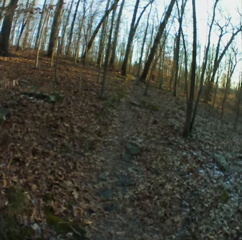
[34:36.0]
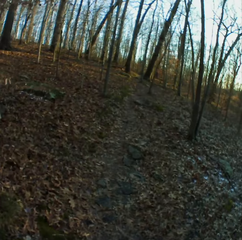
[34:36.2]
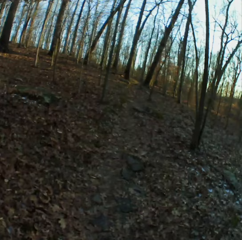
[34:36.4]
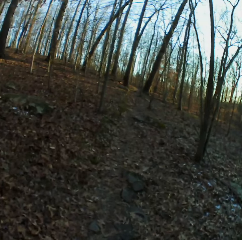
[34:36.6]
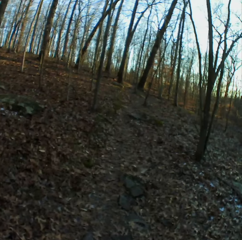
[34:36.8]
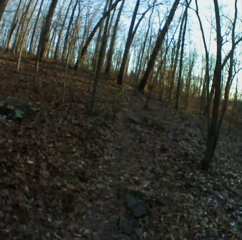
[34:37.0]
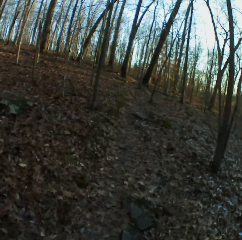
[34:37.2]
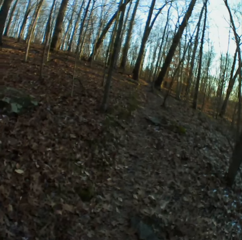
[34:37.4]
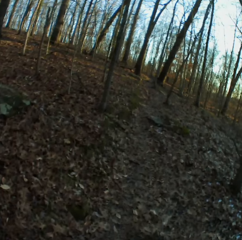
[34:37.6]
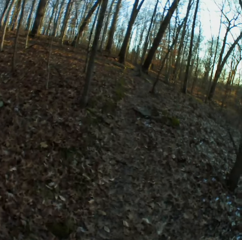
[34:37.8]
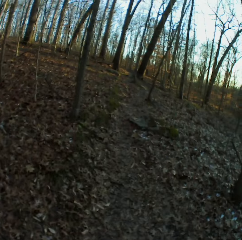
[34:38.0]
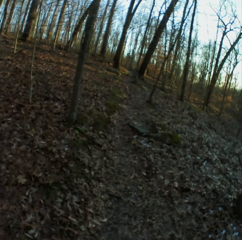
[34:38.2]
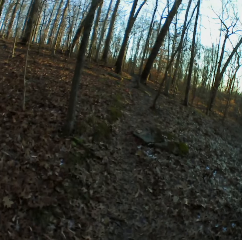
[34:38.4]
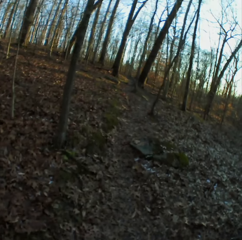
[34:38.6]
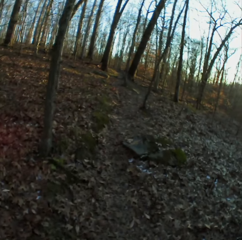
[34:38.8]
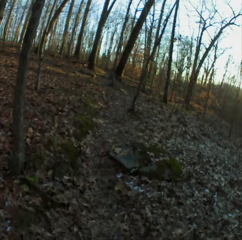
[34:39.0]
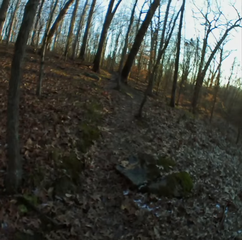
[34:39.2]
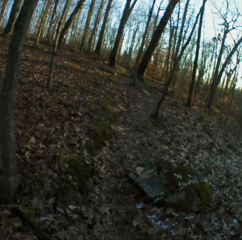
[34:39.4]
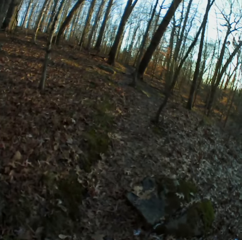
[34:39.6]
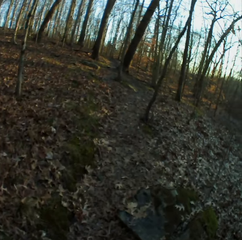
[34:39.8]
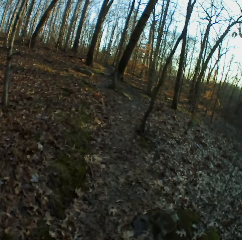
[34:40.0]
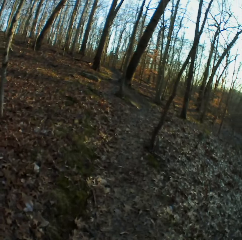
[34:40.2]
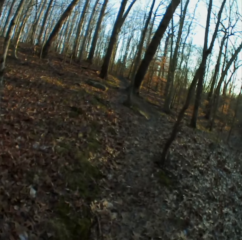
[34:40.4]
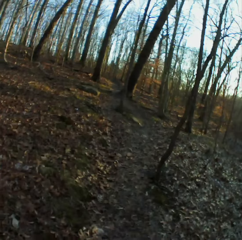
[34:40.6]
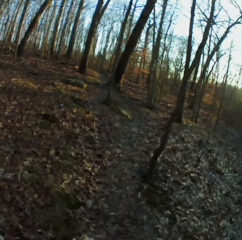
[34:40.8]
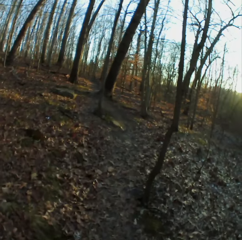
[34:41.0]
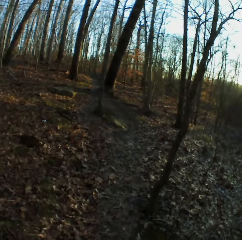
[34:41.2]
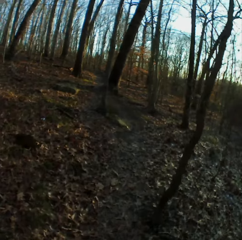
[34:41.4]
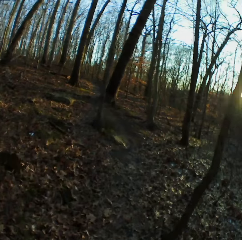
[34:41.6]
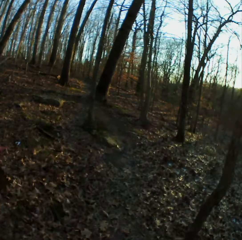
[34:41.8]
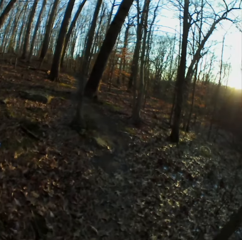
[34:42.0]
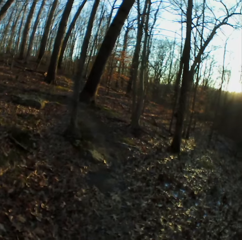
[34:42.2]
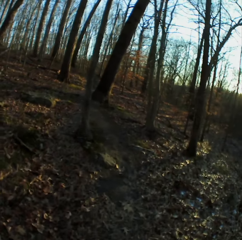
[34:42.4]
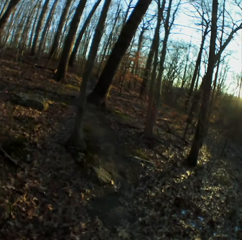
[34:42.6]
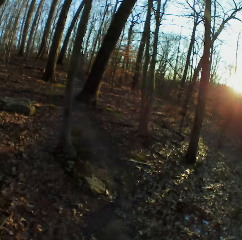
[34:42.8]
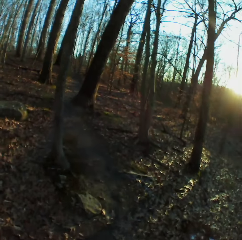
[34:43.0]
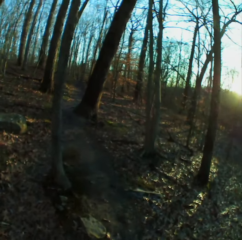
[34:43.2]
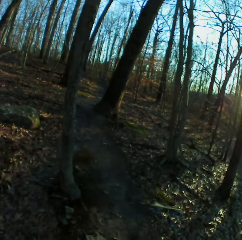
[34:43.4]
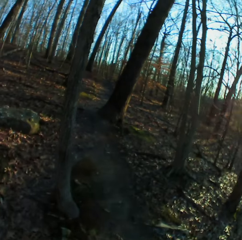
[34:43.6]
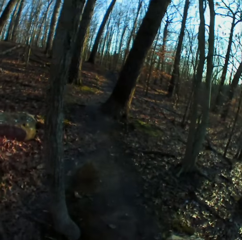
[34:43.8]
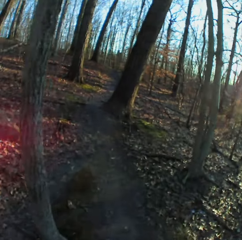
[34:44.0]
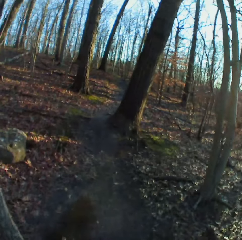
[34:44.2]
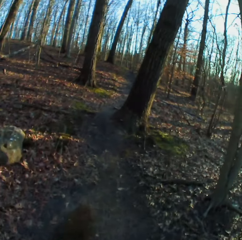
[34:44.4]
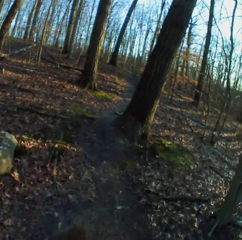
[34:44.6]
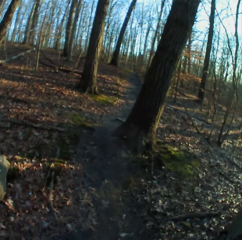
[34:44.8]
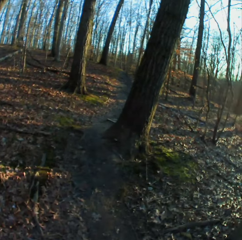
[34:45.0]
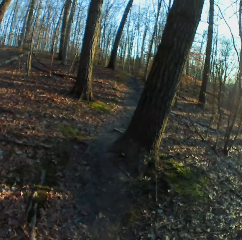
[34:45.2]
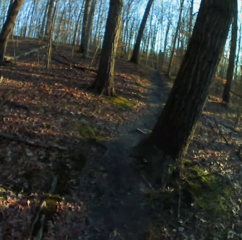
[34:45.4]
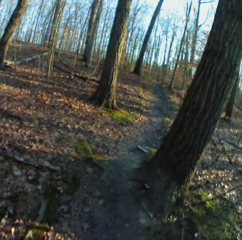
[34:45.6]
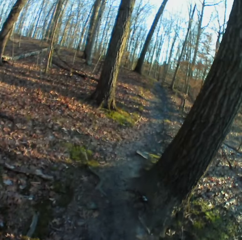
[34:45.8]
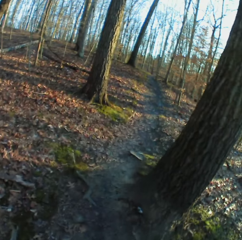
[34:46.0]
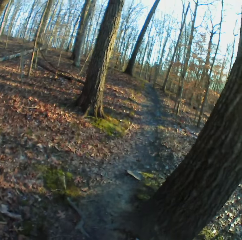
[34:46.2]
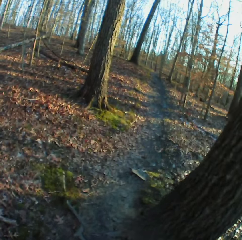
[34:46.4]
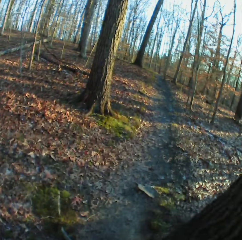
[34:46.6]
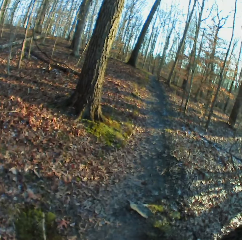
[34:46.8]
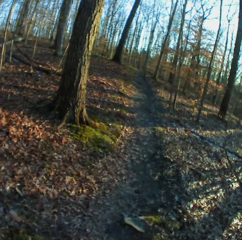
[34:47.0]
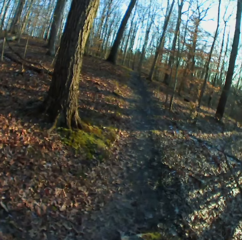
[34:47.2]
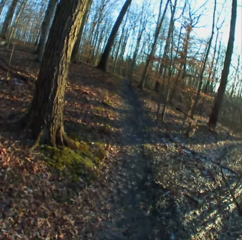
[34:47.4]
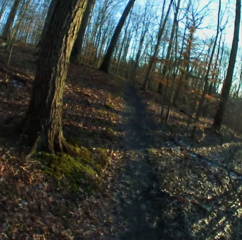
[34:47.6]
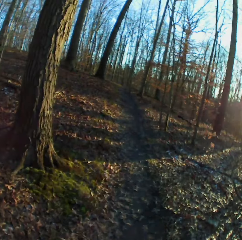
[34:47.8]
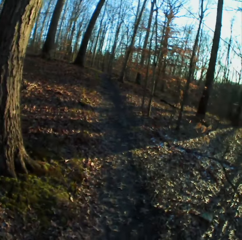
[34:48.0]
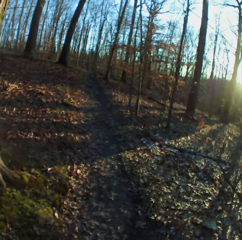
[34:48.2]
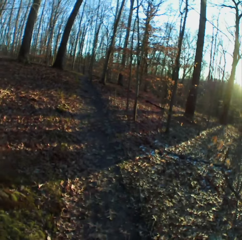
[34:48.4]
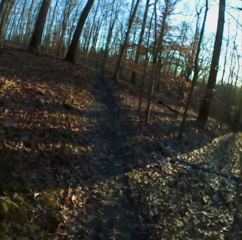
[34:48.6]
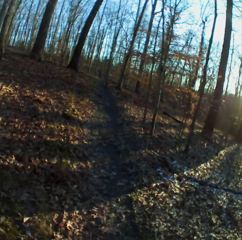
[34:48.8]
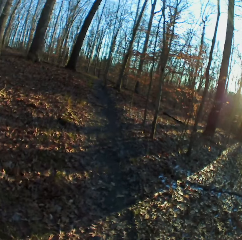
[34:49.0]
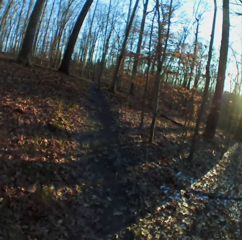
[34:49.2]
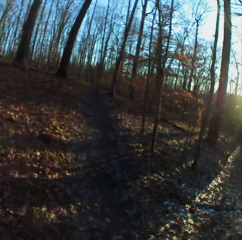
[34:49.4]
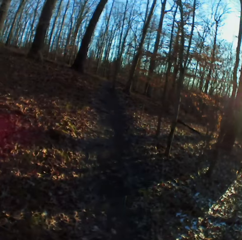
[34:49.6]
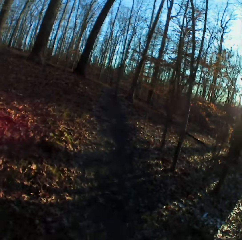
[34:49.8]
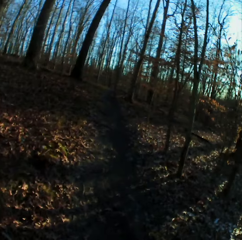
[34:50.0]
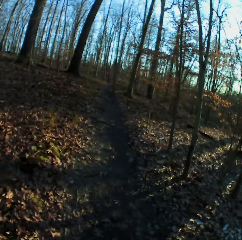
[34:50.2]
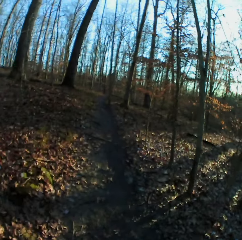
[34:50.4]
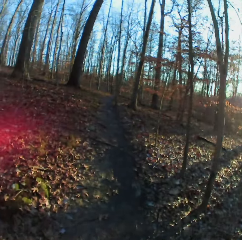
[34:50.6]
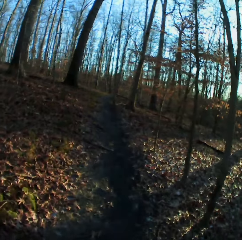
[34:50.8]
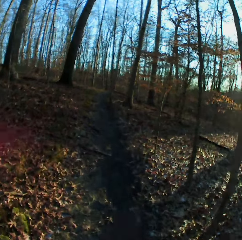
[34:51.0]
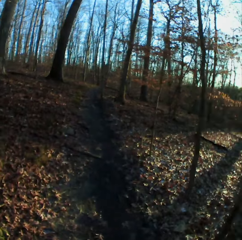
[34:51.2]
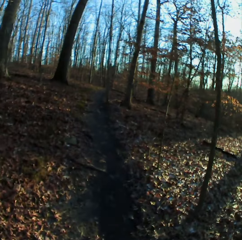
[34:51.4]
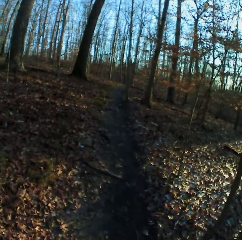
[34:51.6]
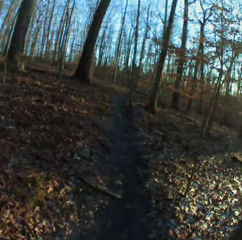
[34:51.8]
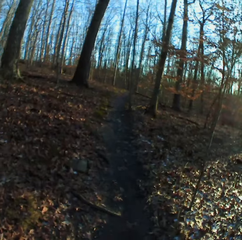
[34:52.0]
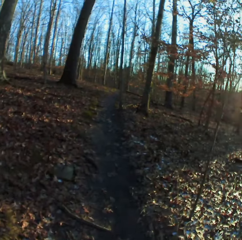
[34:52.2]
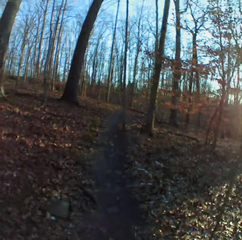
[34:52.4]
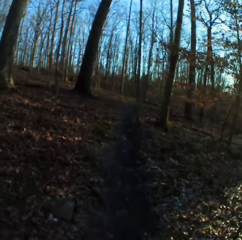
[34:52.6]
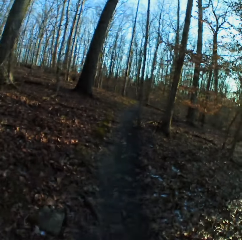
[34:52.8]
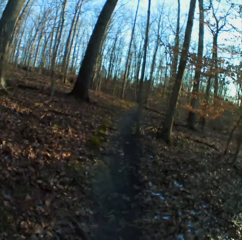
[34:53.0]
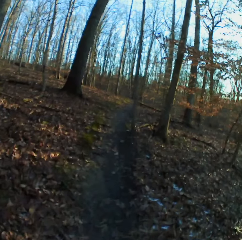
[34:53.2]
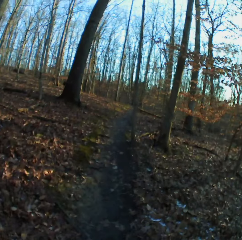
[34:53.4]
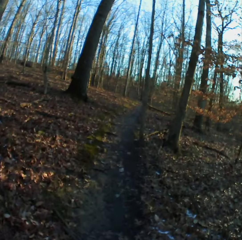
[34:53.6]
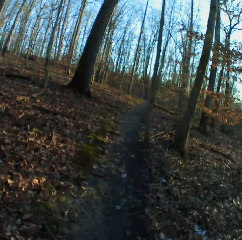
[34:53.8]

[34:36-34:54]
The camera wearer sneezes. They cough. They cough again.

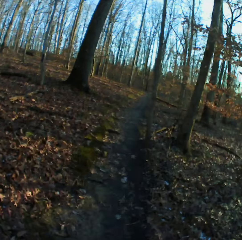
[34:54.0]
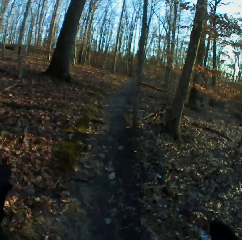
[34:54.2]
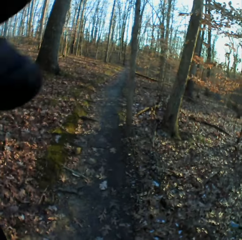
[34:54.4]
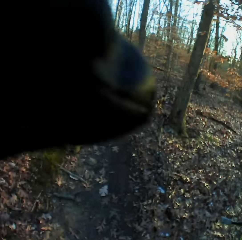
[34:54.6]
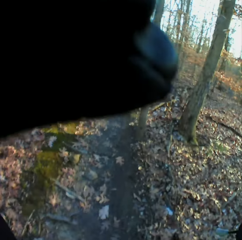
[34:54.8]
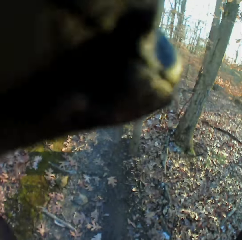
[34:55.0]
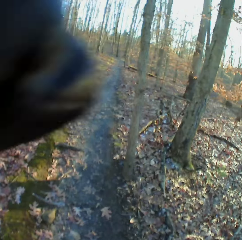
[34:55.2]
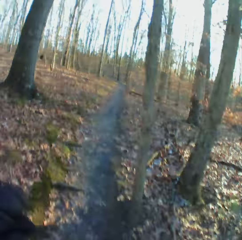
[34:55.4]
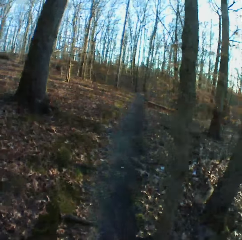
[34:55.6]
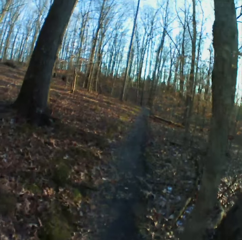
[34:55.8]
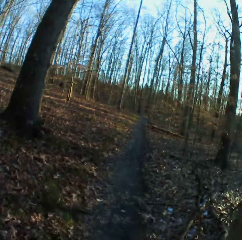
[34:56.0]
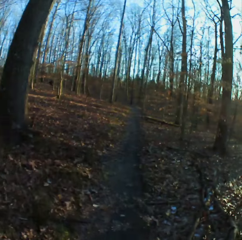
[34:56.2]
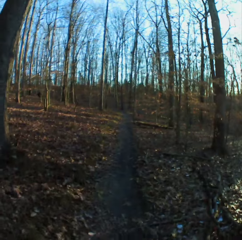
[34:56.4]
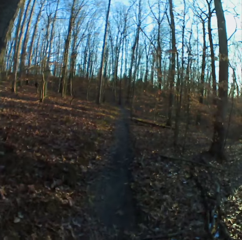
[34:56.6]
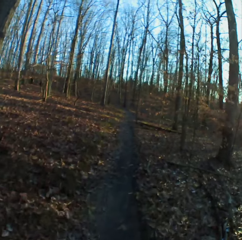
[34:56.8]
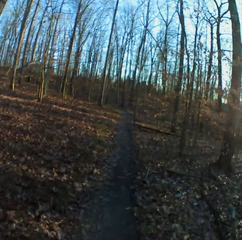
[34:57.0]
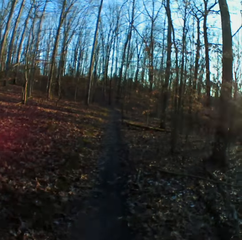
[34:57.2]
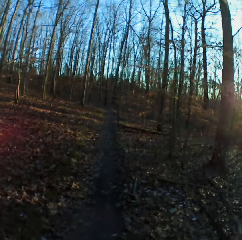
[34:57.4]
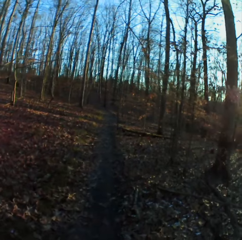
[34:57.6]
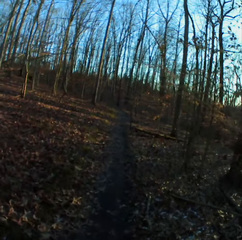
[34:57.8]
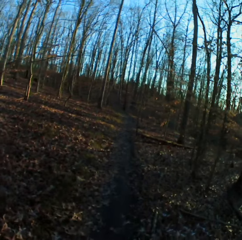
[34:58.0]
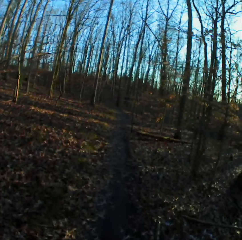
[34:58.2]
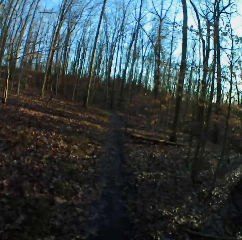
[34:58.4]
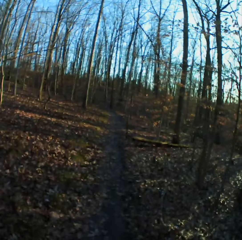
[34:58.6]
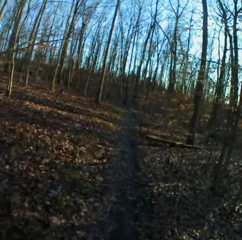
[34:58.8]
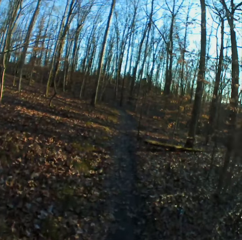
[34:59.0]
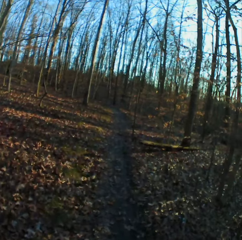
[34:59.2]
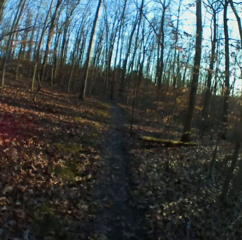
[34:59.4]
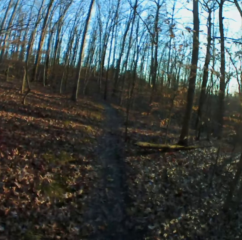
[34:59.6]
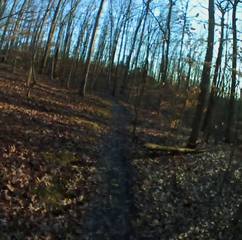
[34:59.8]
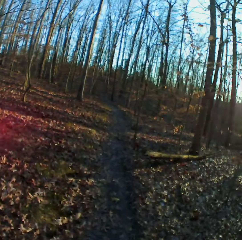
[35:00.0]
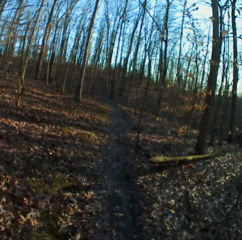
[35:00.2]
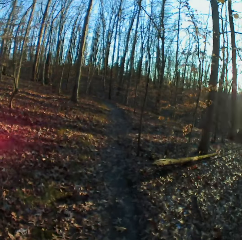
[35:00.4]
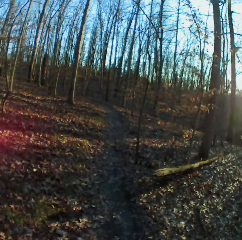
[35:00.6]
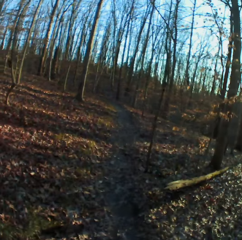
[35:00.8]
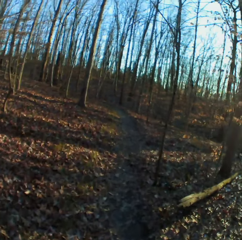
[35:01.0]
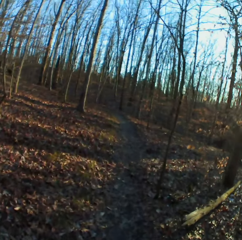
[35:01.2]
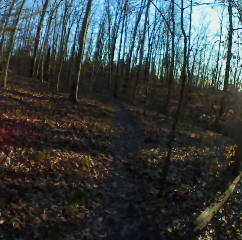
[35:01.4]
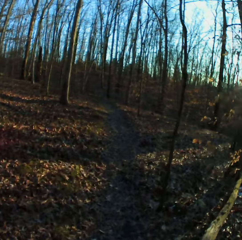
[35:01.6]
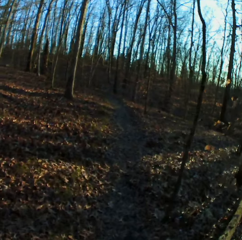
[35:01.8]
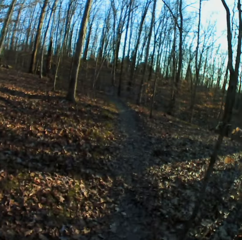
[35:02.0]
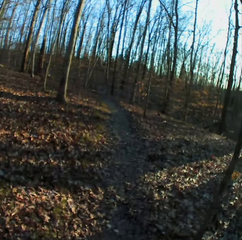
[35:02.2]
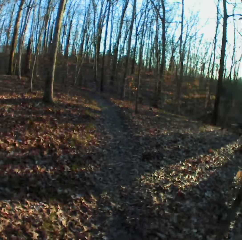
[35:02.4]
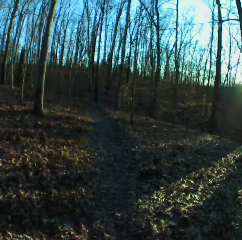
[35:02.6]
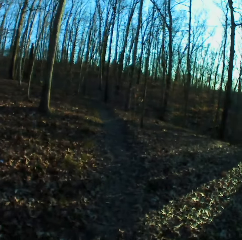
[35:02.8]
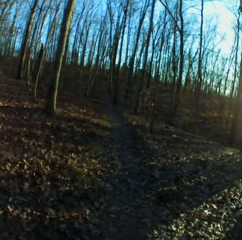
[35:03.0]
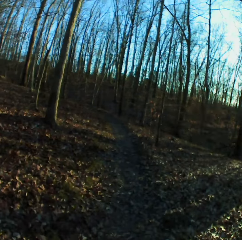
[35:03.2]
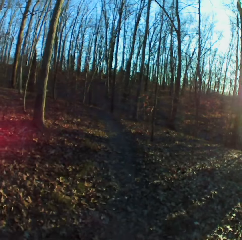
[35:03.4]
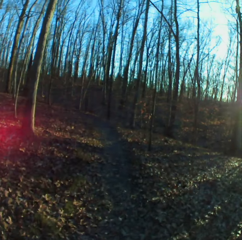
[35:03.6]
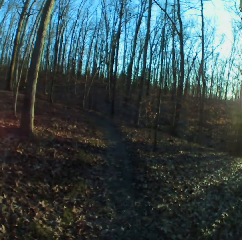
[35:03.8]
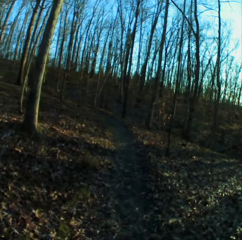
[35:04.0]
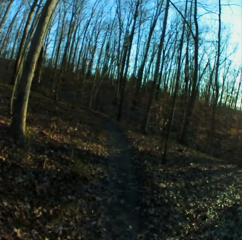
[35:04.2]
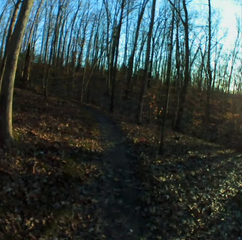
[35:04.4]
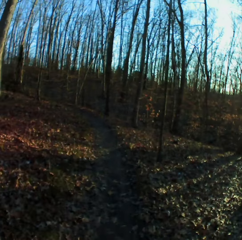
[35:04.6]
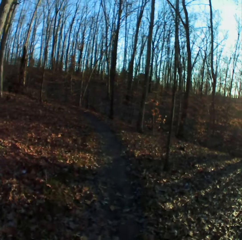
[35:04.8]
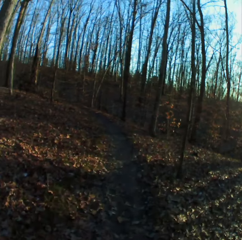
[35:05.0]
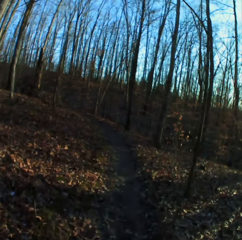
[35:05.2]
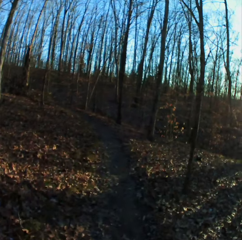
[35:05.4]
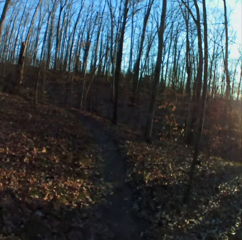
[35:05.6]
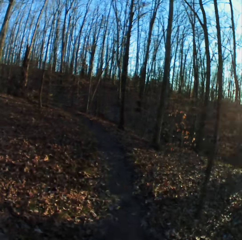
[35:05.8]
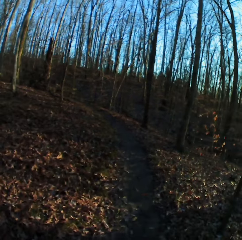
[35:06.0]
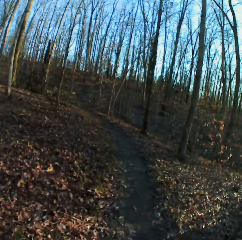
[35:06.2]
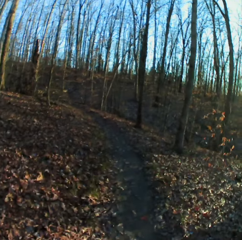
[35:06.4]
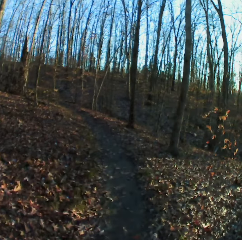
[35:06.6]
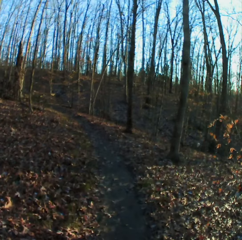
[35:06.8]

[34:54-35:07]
The camera wearer adjusts the camera. They sneeze. They cough.
